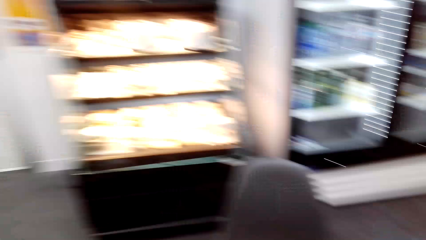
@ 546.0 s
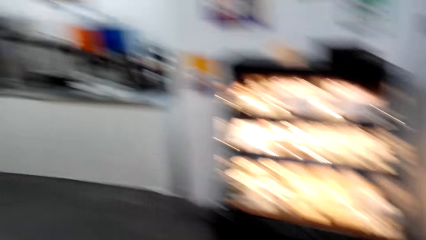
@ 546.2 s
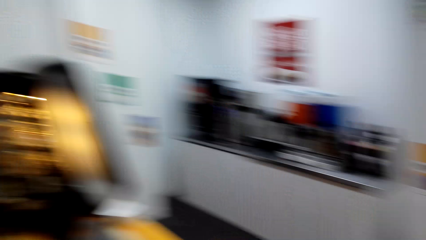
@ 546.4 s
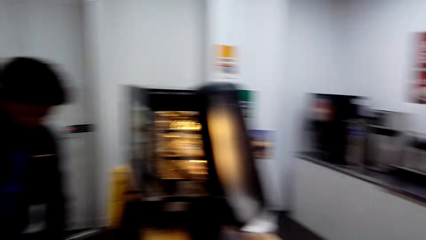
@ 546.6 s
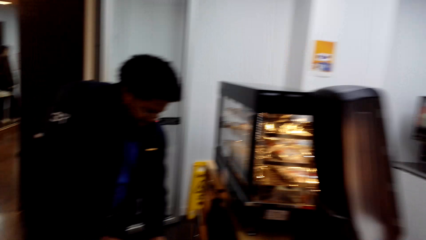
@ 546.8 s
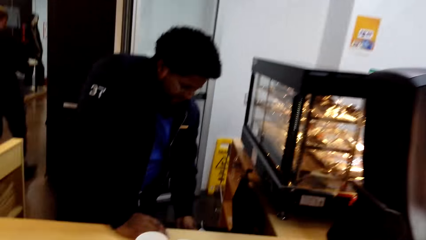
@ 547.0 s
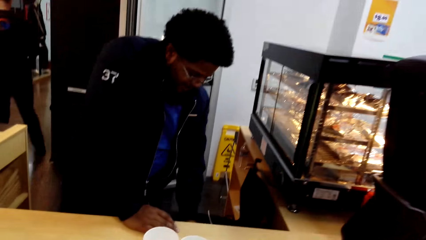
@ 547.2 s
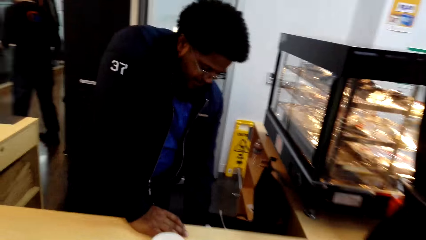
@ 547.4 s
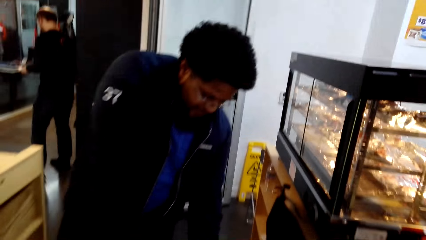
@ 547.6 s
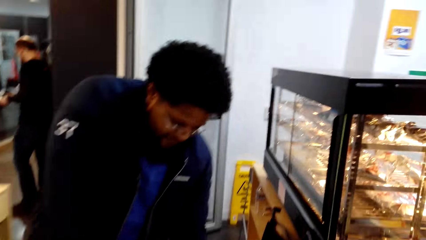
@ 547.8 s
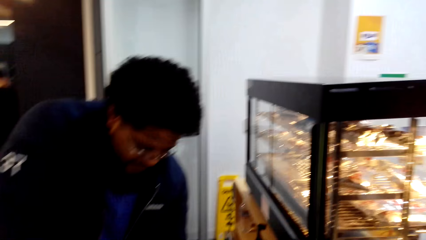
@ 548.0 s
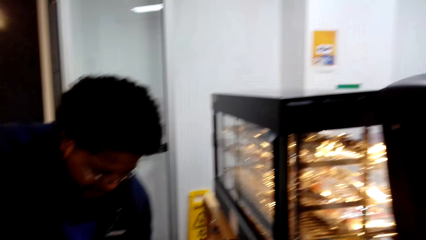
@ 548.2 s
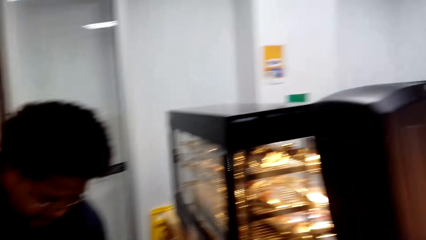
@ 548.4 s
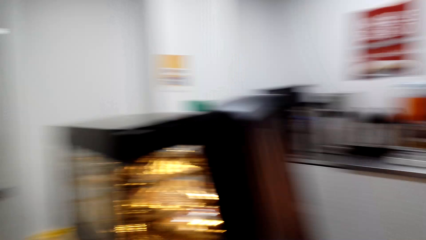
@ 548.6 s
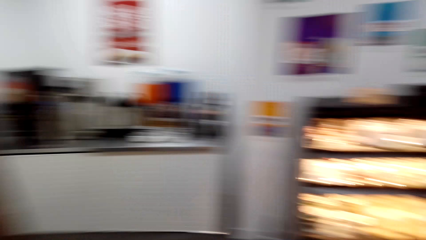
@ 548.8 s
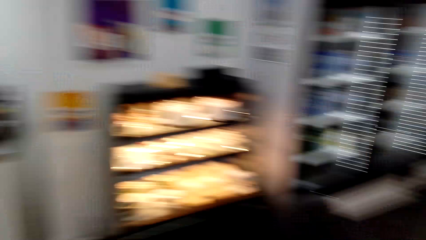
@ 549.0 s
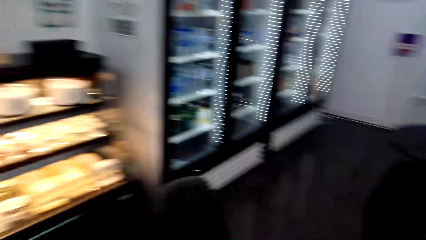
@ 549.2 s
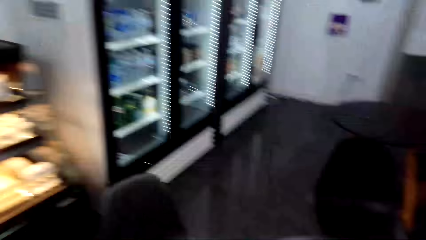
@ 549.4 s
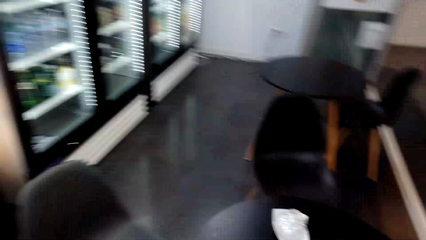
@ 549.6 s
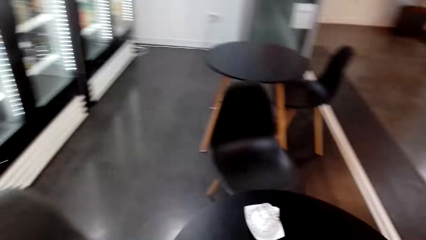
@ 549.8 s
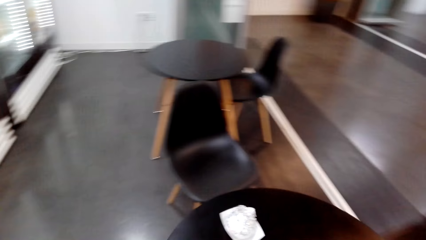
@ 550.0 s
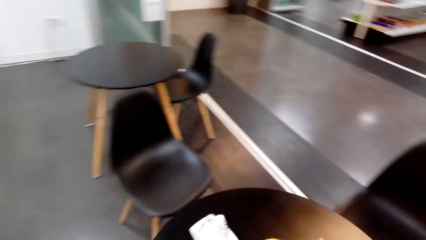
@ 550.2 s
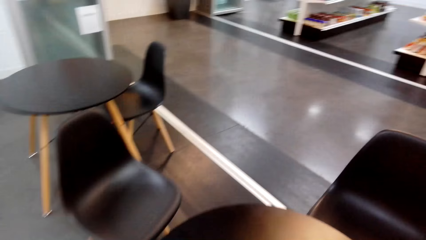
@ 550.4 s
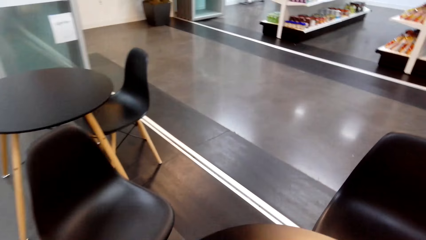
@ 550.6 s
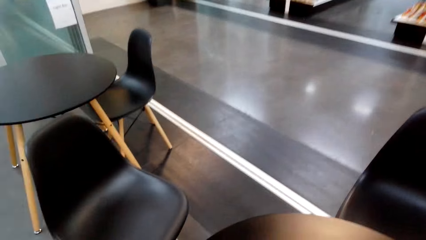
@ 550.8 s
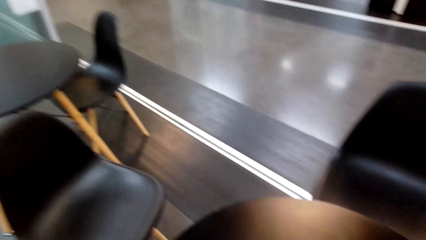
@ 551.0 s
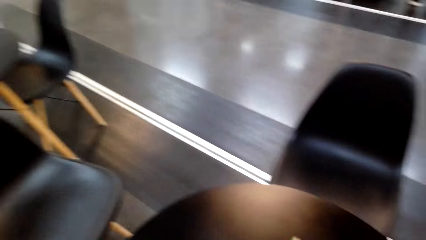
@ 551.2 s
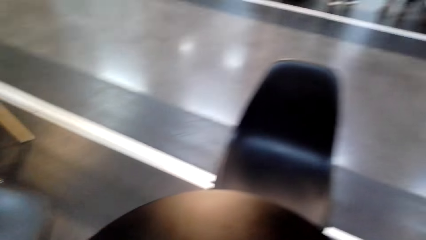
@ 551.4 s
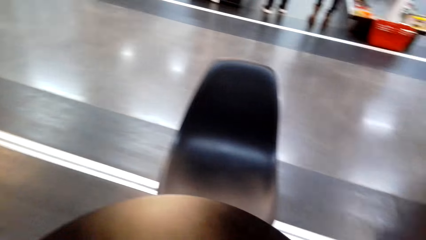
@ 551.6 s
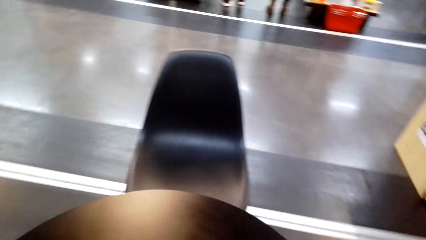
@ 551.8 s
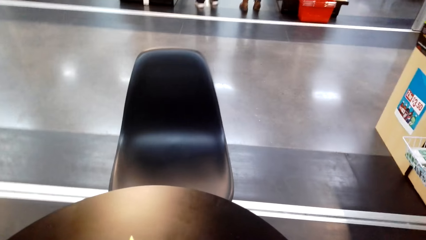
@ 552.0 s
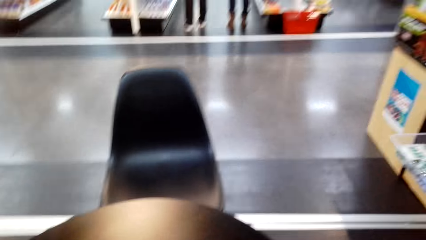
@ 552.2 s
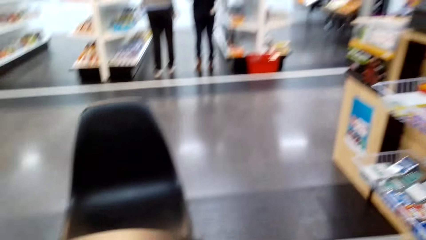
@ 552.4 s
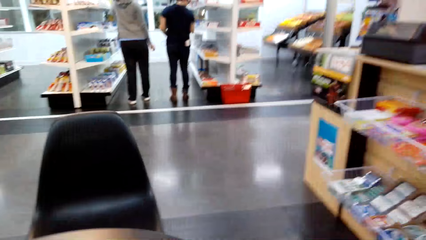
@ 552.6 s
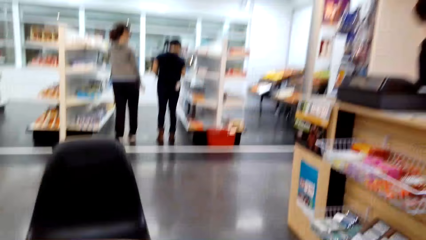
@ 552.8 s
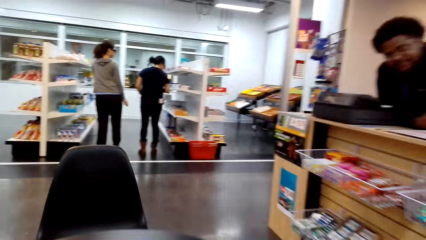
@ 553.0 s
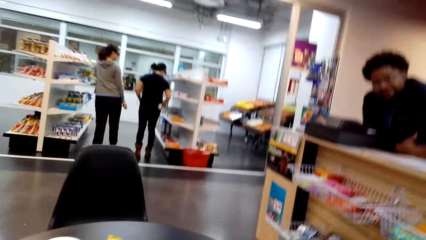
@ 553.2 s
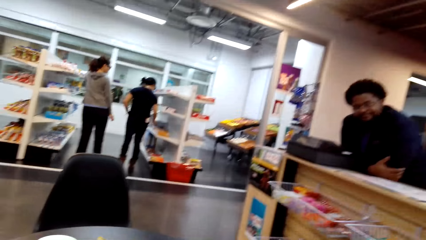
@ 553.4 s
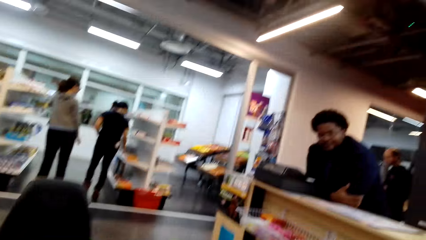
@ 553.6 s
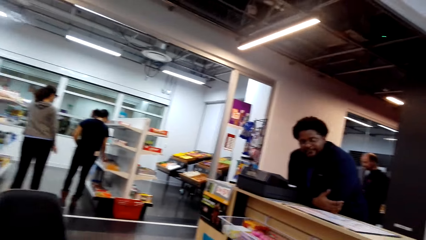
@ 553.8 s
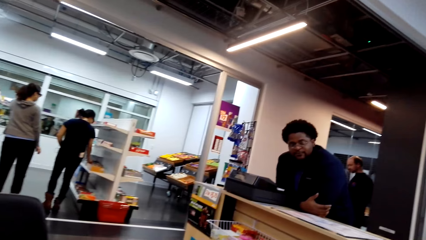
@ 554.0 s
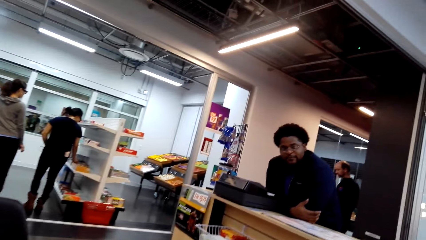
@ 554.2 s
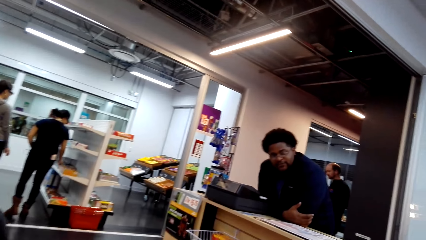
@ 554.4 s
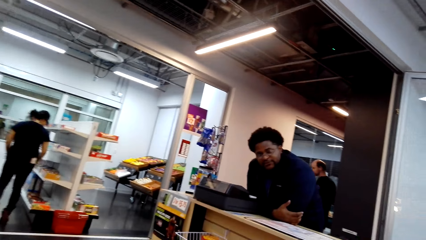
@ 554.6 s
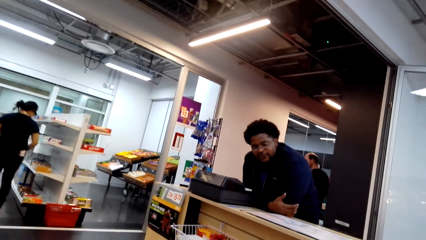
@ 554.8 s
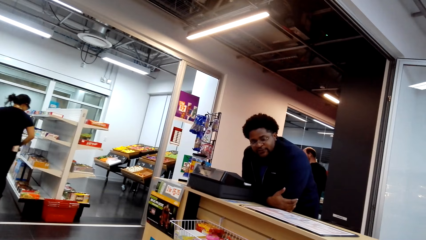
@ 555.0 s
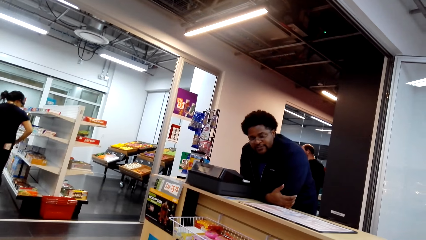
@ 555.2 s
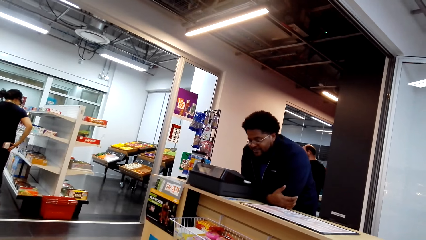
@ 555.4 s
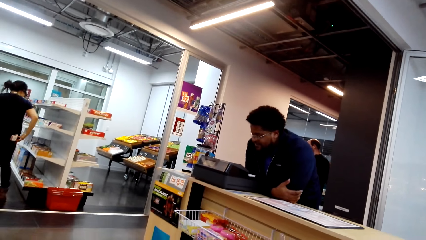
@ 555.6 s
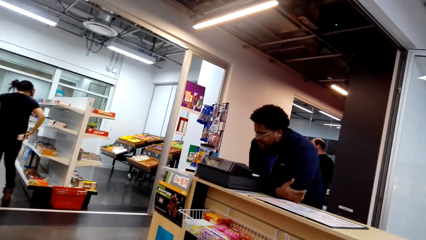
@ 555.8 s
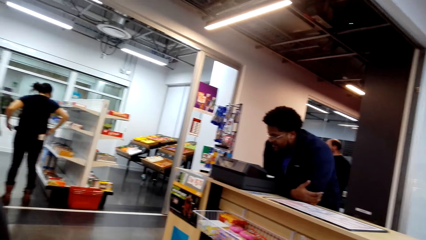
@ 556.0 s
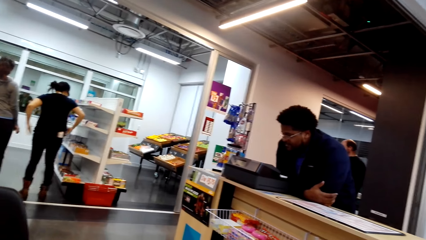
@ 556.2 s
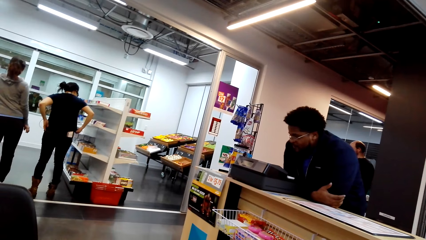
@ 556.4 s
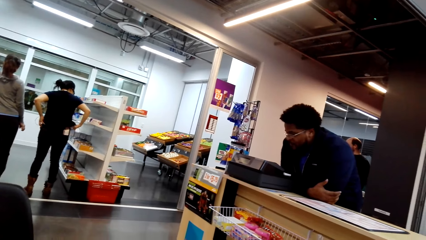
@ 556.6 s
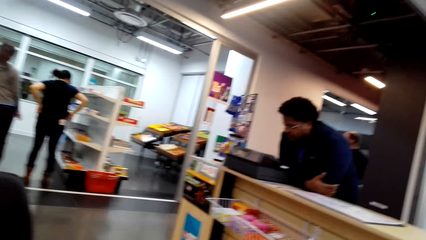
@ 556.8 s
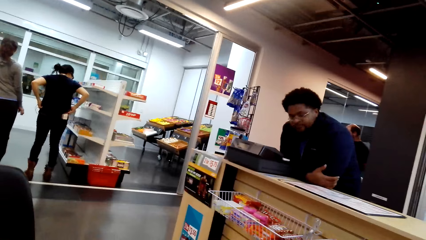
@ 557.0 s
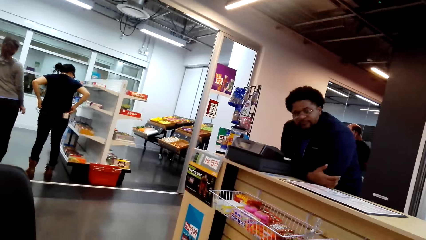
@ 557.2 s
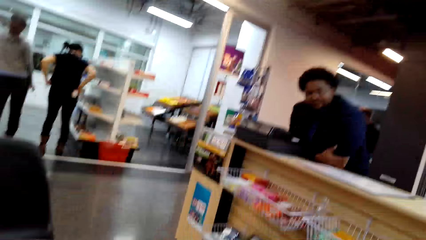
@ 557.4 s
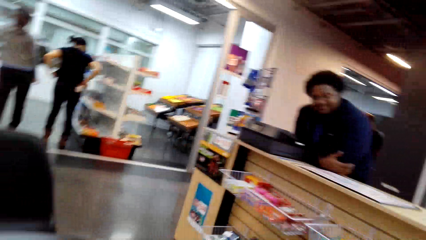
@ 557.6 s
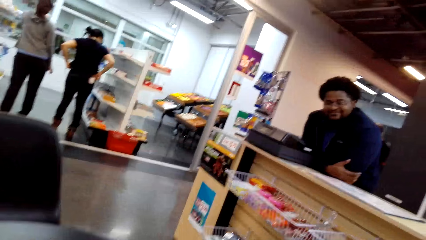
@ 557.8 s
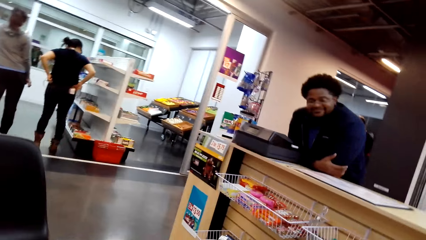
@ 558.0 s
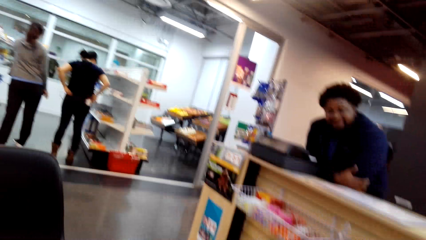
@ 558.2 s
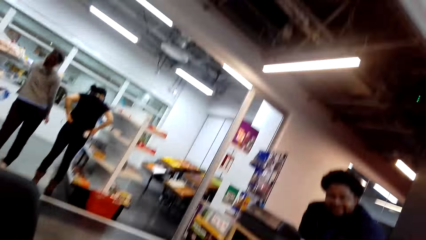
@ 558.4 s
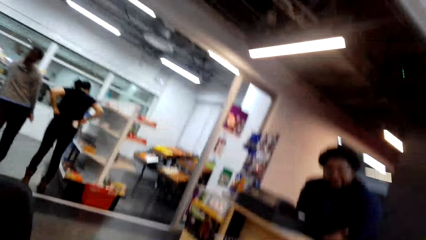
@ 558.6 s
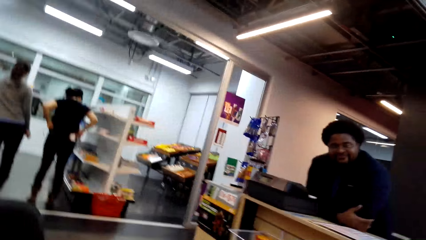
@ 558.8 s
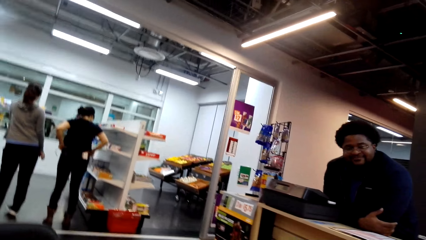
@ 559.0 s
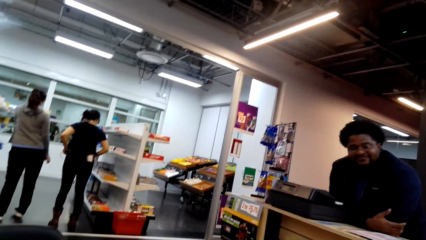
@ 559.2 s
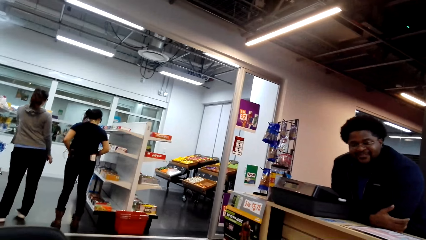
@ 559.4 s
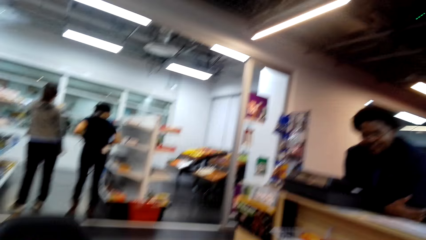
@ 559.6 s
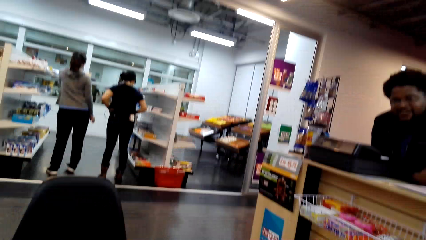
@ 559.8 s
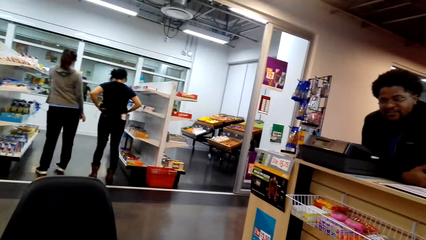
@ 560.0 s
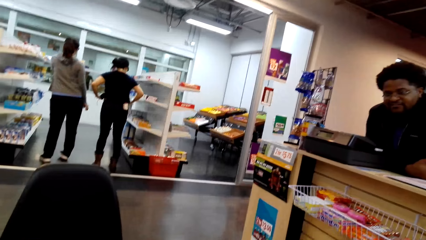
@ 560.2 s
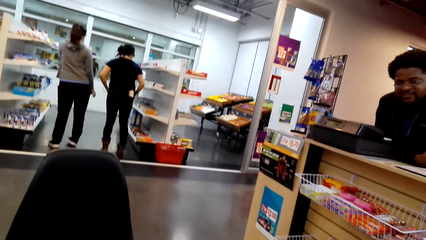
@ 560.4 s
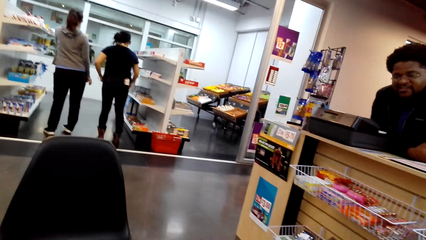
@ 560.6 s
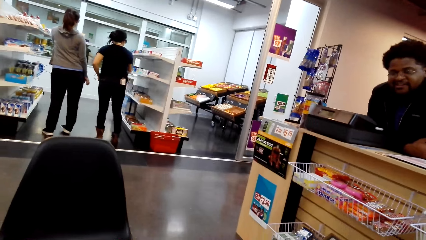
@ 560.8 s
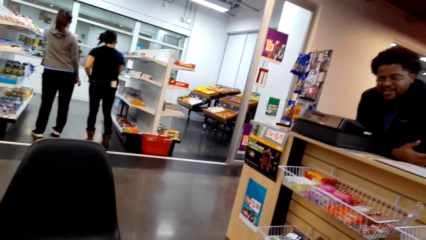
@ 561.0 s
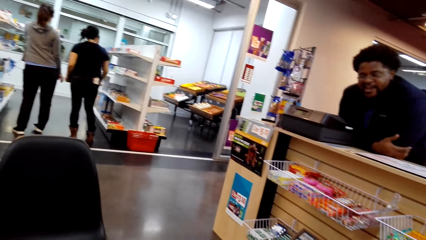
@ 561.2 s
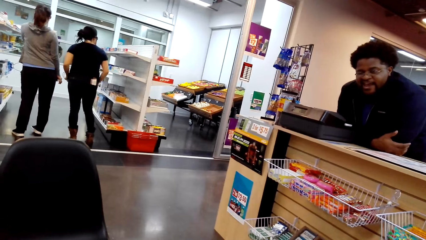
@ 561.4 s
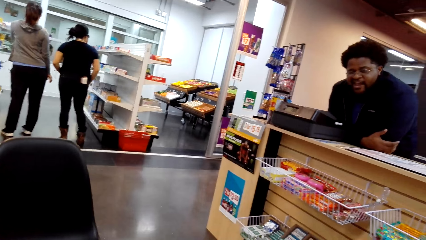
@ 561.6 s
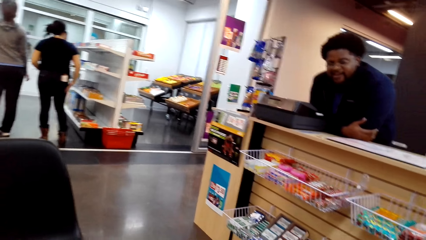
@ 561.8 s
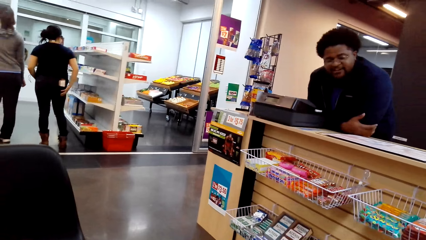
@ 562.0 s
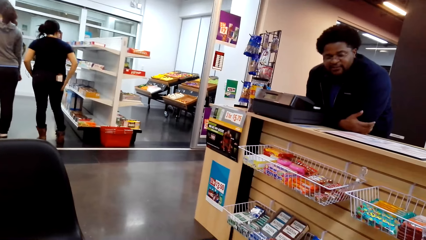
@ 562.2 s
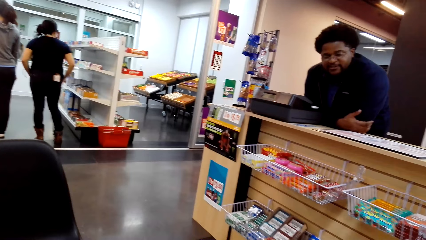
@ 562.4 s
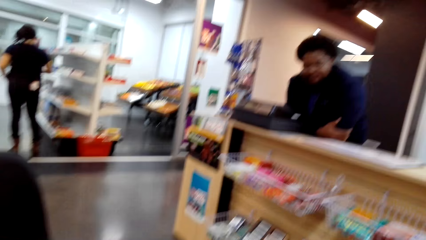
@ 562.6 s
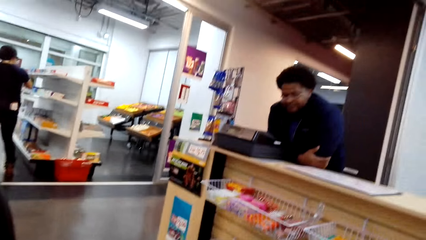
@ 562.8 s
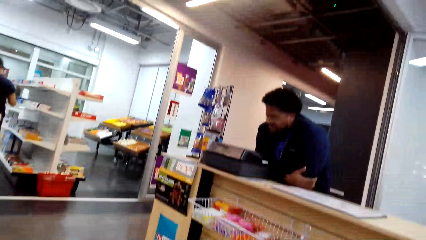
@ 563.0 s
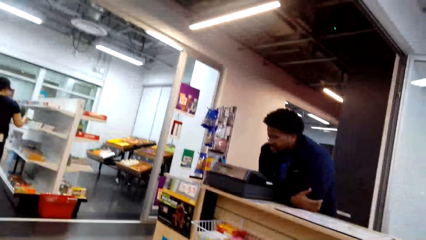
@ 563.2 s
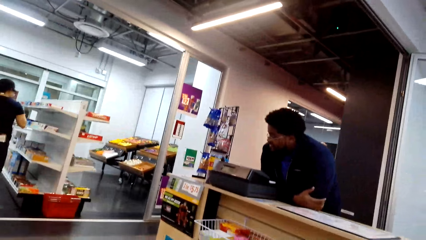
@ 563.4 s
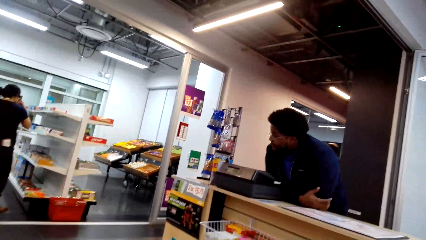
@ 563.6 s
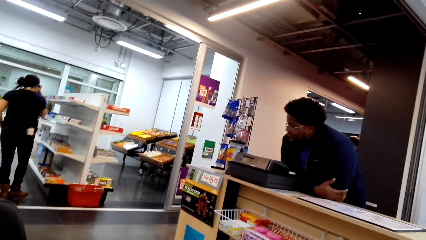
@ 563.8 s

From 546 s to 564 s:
A person holds a piece of paper near the counter. Another person selects items from the shelf. A third person selects items from the shelf. Someone converses with the camera wearer.
